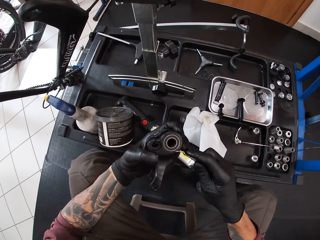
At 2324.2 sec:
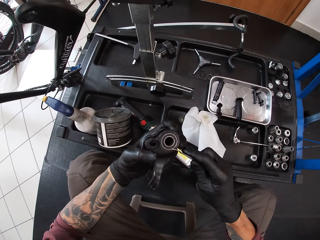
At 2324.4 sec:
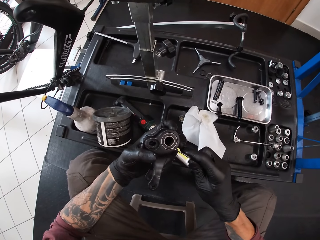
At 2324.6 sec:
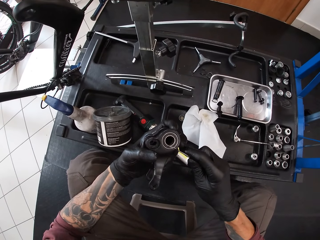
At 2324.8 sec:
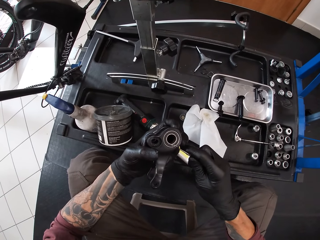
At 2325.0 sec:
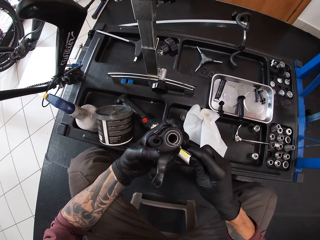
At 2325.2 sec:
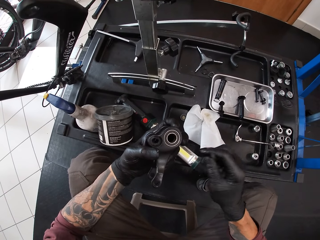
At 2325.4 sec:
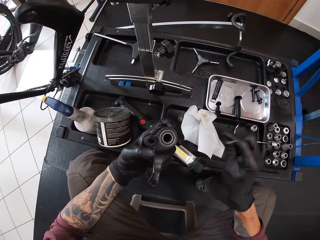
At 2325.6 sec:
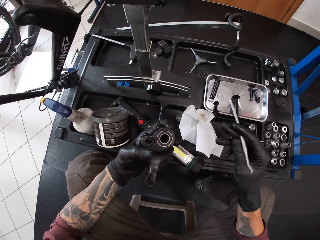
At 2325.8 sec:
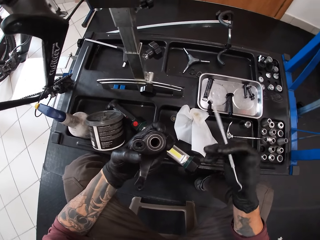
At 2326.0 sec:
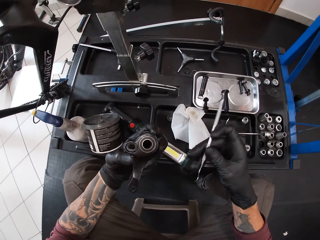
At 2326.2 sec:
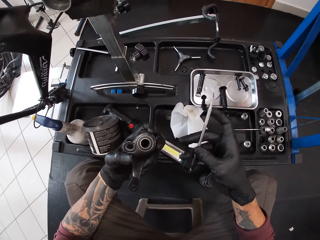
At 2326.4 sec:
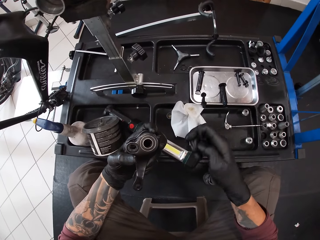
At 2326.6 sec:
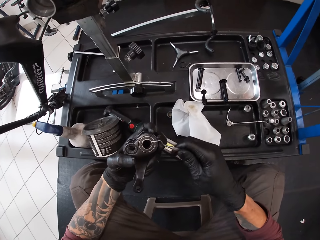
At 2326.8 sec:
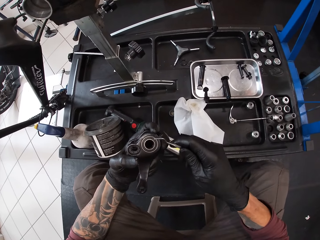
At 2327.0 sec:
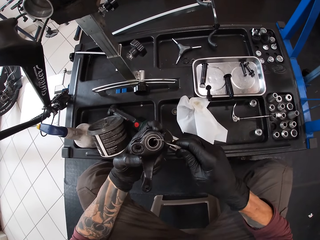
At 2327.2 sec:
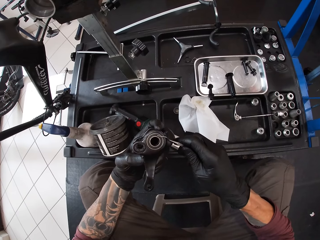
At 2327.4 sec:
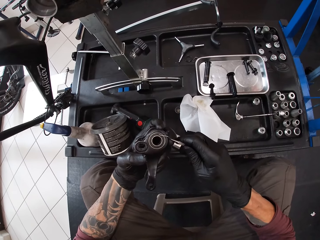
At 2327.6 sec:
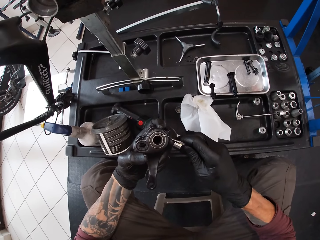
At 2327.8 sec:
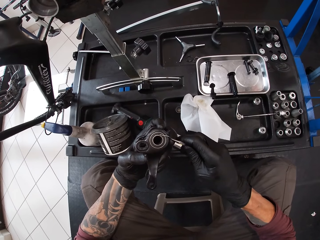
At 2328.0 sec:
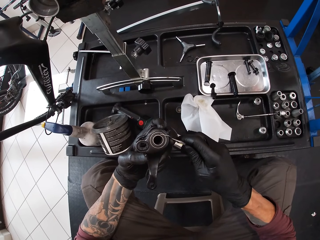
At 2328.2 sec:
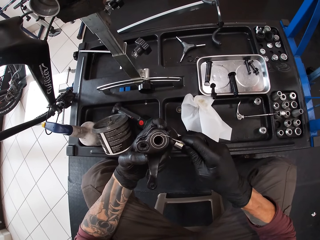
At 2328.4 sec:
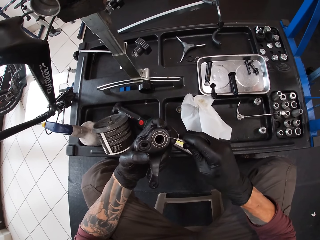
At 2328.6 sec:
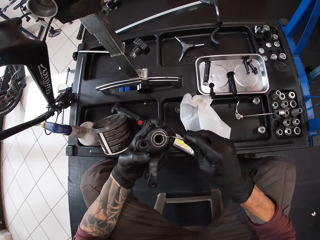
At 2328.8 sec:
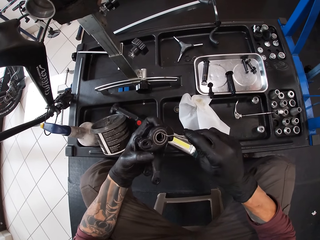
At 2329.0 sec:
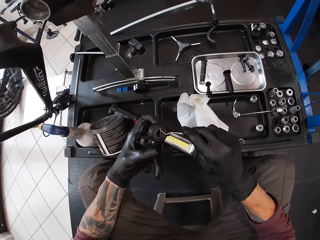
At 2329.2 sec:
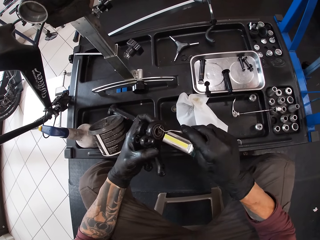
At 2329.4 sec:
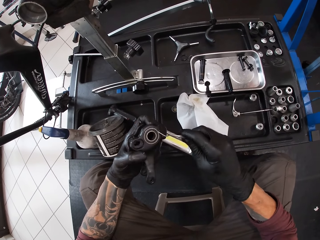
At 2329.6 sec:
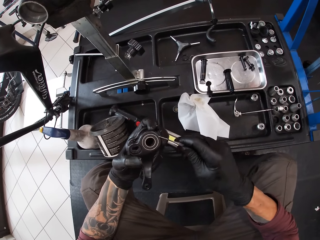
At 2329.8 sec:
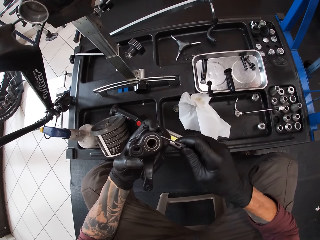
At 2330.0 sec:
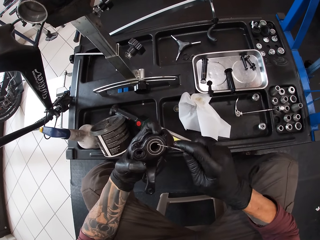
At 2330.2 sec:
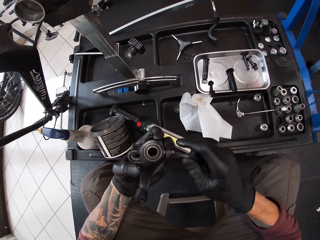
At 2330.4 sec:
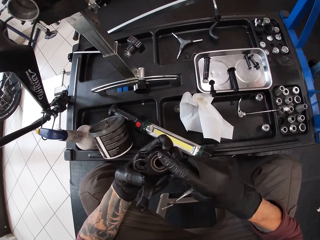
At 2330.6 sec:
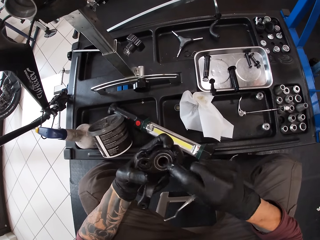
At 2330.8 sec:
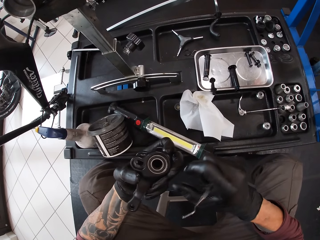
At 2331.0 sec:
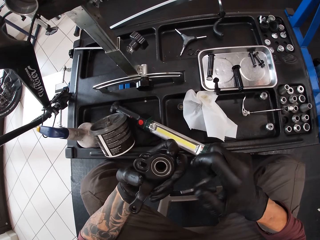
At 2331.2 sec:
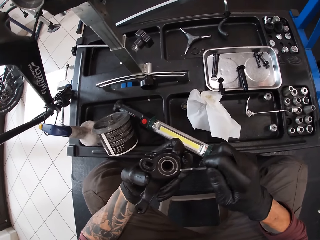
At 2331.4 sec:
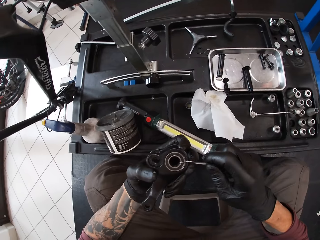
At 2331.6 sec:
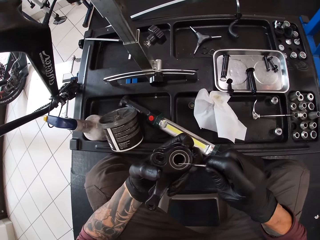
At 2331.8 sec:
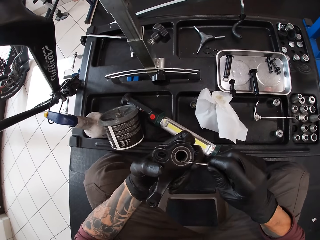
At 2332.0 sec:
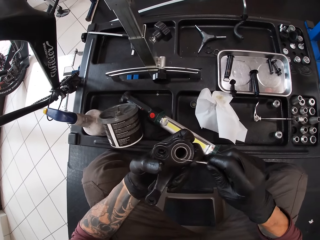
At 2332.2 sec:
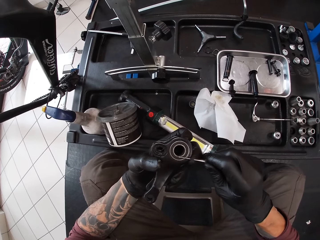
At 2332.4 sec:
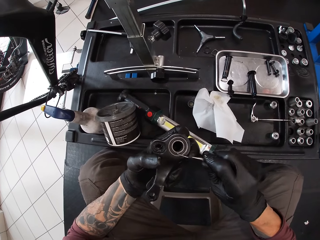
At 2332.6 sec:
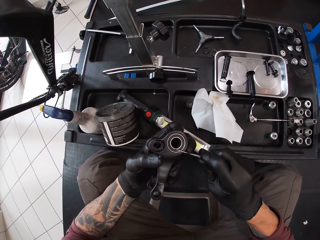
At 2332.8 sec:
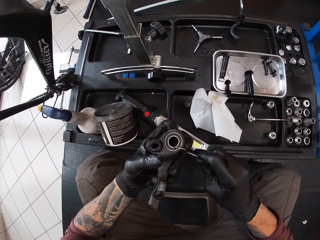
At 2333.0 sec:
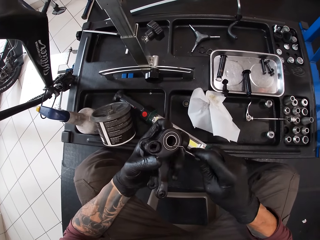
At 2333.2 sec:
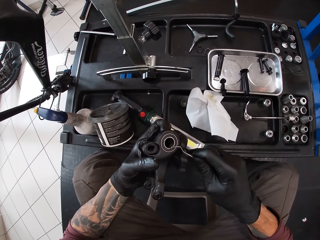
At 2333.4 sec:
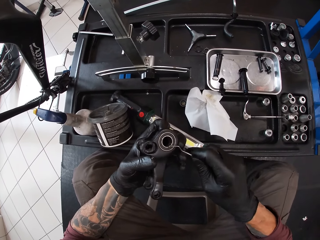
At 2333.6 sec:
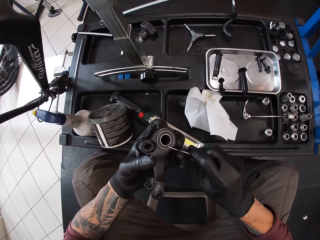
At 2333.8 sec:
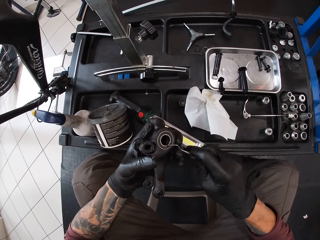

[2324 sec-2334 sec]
The camera wearer pokes the bicycle pedal in his left hand with a metal rod in his right hand. He turns the tool over in his hands. He removes a ring from the metal.

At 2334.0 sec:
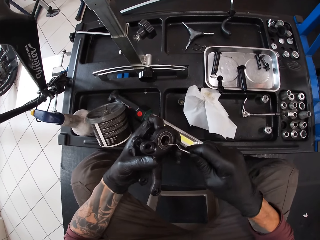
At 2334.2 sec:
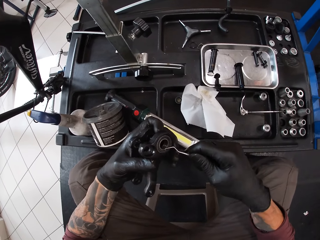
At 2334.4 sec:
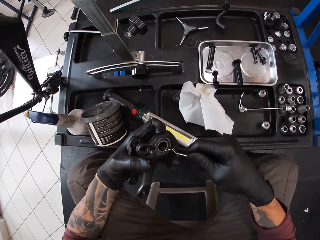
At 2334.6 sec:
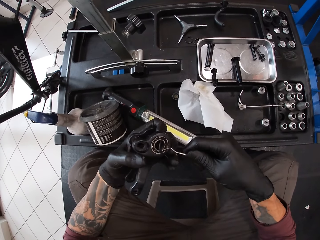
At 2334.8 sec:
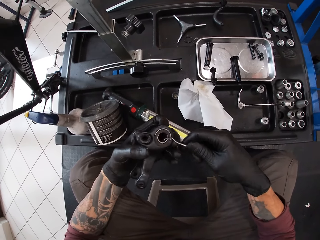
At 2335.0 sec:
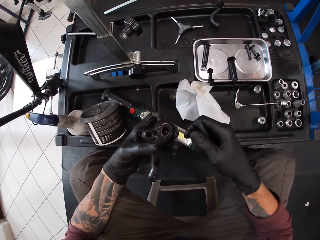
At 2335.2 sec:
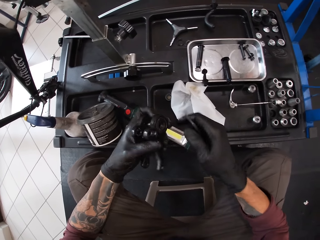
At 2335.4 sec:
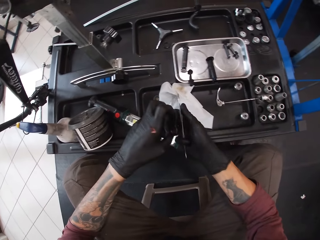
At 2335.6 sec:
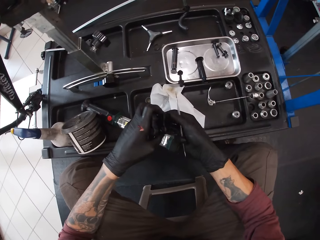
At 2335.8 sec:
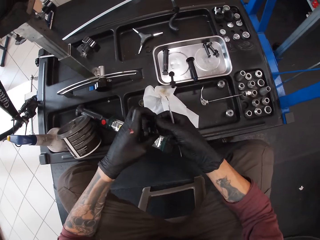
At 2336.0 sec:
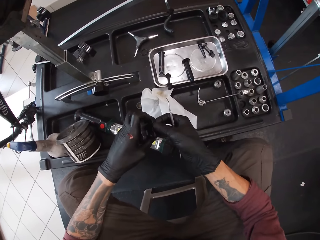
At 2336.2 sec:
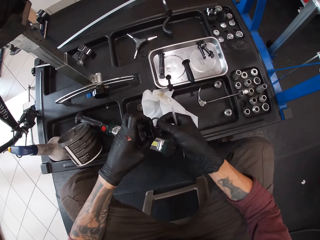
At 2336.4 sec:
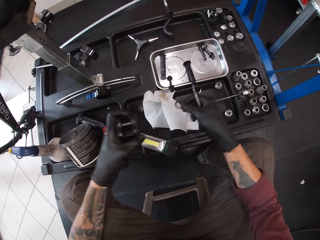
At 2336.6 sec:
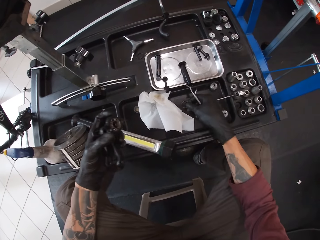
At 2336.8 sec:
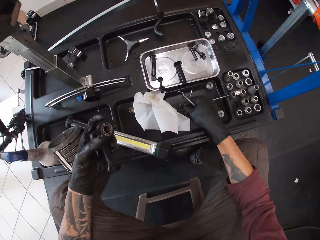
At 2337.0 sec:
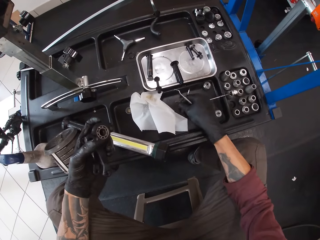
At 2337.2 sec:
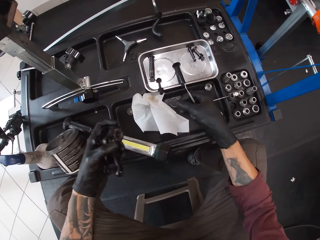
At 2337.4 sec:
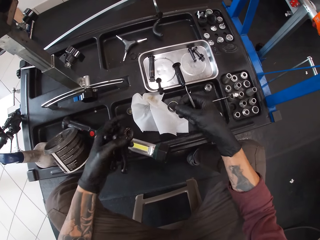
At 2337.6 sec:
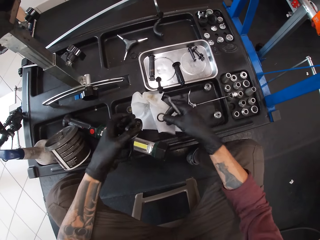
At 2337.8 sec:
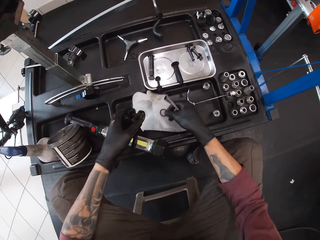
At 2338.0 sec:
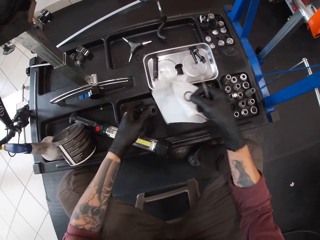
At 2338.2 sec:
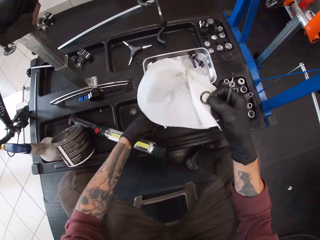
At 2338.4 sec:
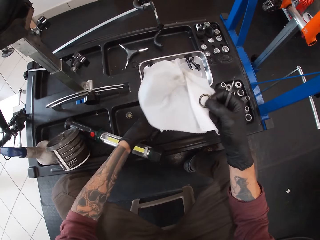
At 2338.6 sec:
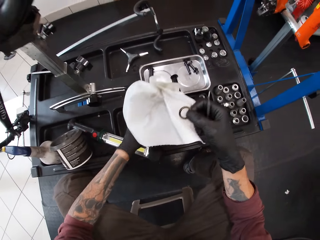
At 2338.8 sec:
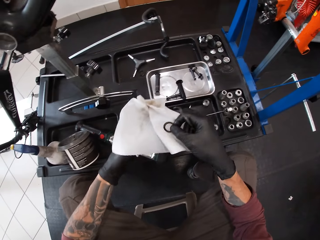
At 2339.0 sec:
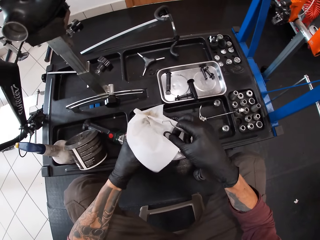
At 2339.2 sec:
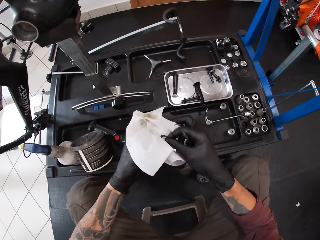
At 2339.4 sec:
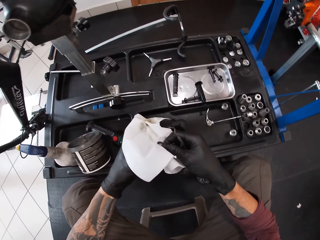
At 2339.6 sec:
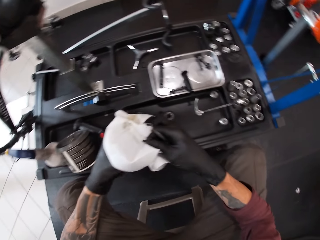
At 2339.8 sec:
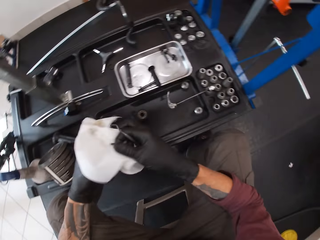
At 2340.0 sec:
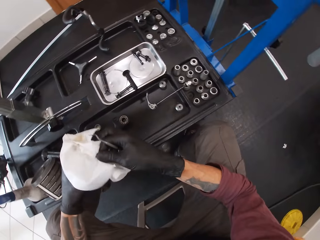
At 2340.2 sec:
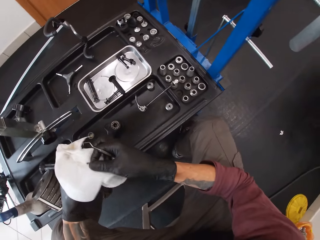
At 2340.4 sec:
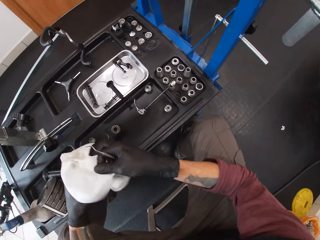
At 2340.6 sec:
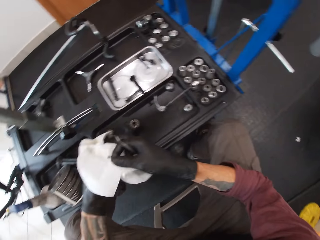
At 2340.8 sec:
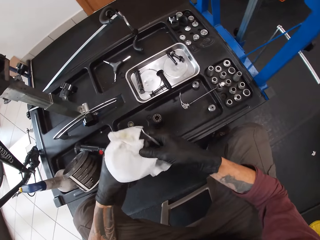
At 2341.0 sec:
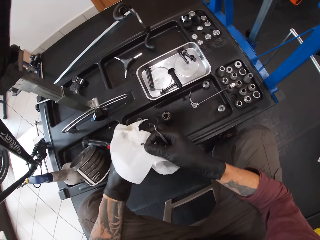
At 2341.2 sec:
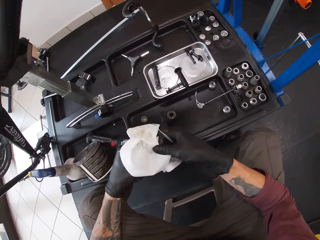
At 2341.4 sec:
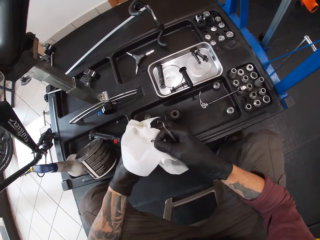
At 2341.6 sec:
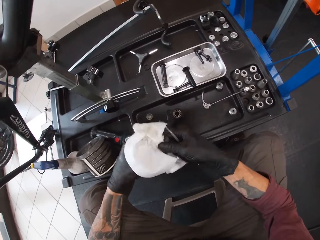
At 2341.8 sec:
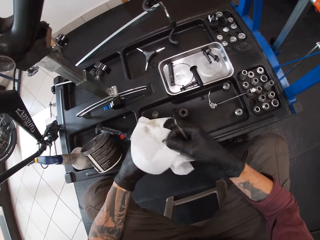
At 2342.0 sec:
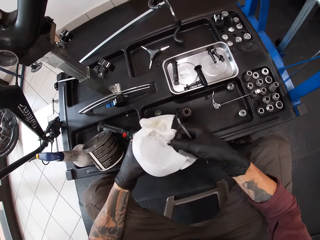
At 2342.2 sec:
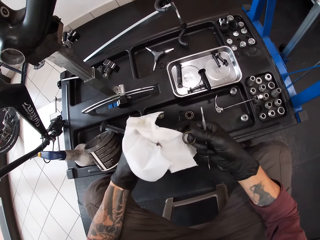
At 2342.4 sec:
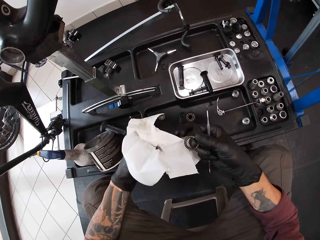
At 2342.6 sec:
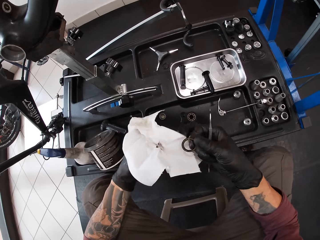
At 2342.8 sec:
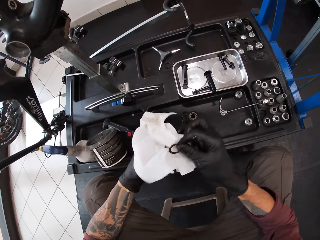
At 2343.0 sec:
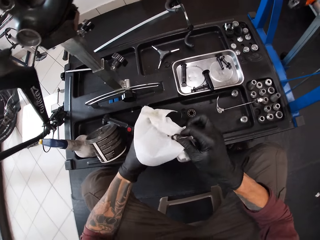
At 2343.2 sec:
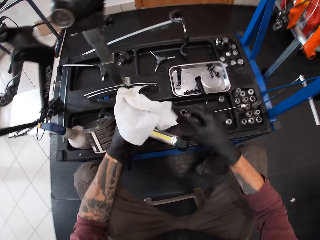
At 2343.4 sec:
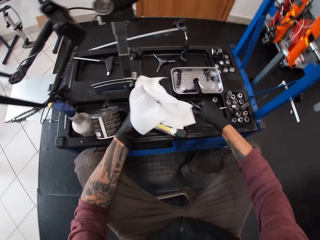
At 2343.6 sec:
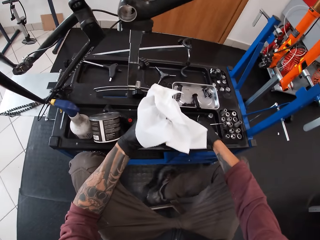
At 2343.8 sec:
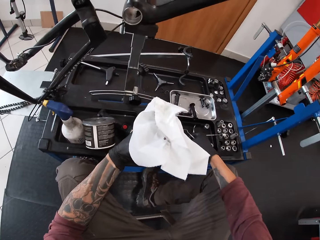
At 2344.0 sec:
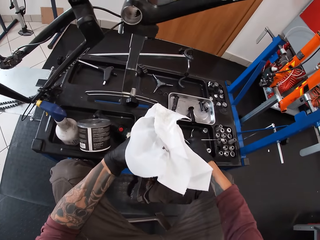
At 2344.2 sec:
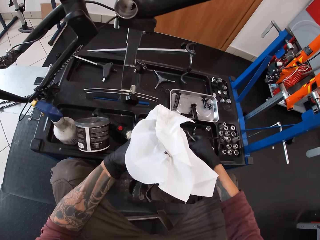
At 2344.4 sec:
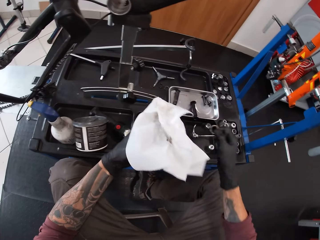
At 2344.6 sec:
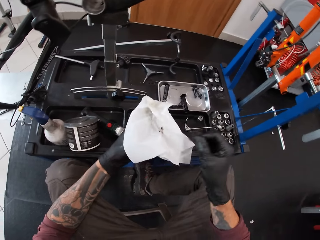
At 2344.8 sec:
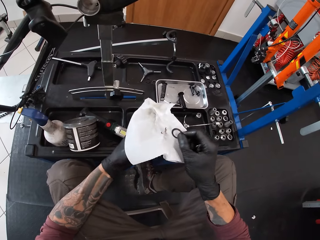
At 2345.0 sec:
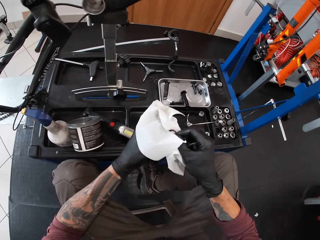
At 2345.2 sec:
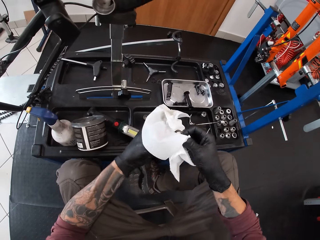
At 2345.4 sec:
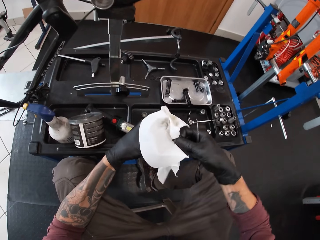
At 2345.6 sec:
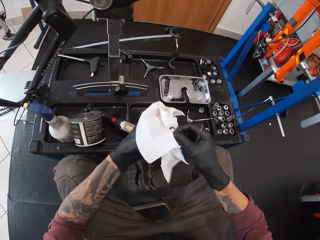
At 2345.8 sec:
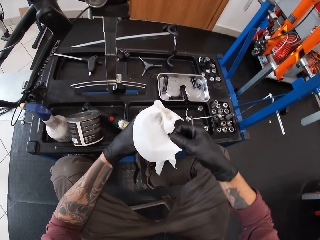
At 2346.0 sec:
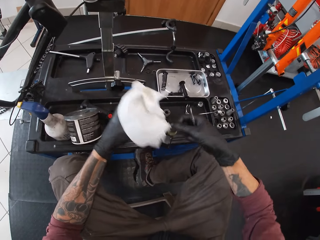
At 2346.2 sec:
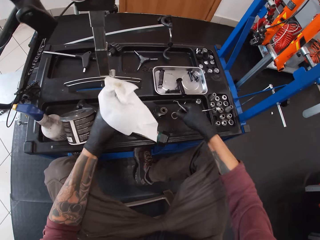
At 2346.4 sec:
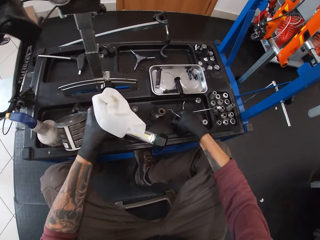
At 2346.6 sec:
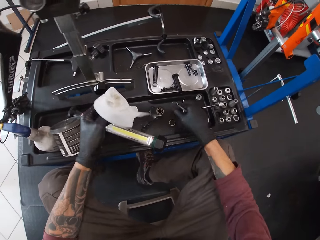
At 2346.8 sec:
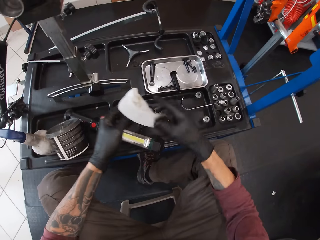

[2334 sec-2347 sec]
The camera wearer picks out a ring from the bicycle pedal with the metal rod in his right hand. He picks up a tissue from the table with his right hand. He places the bicycle pedal on the table with his right hand. He holds the tissue with his left hand. He cleans the ring with the tissue in his left hand. He places the ring on the table with his right hand.
